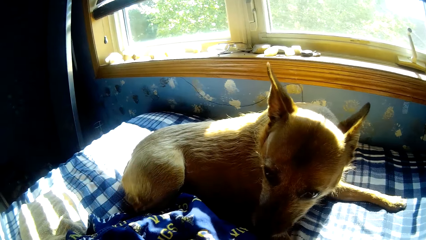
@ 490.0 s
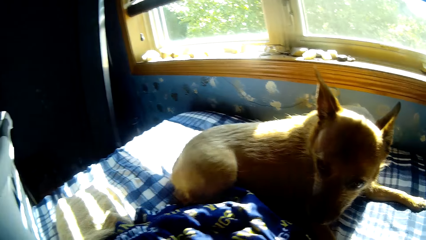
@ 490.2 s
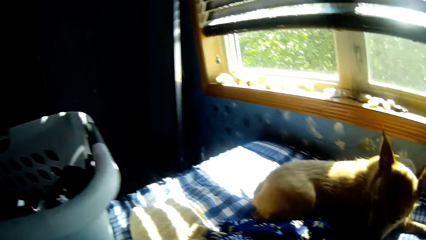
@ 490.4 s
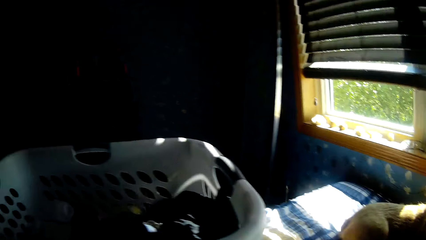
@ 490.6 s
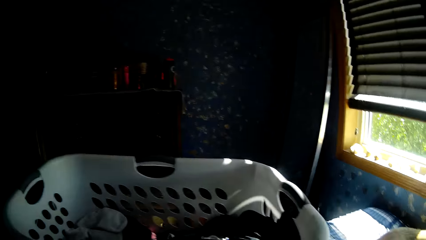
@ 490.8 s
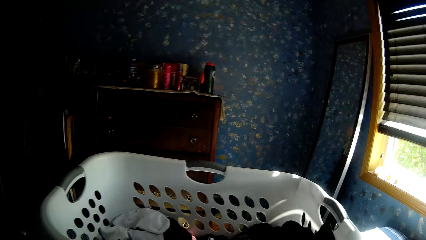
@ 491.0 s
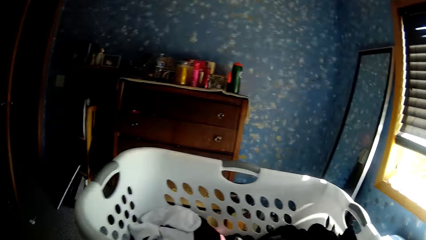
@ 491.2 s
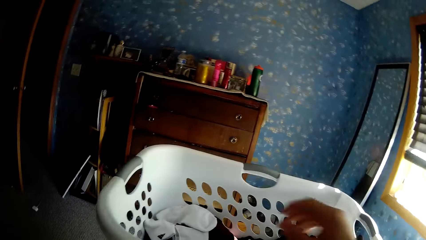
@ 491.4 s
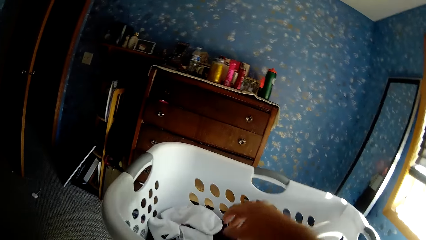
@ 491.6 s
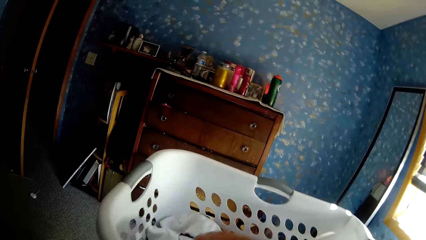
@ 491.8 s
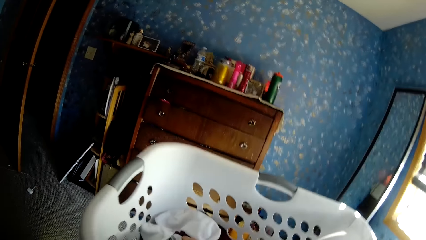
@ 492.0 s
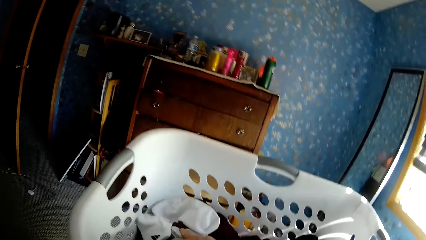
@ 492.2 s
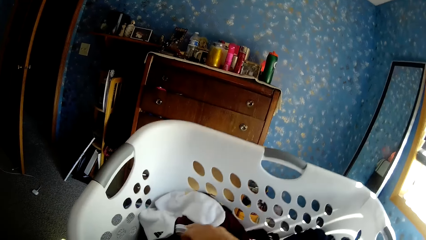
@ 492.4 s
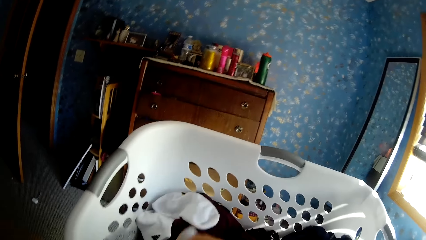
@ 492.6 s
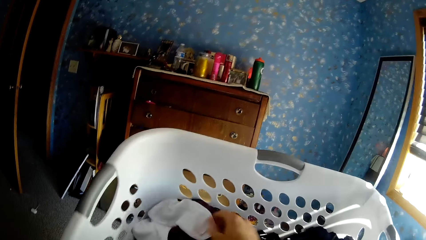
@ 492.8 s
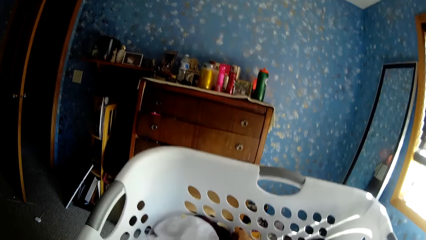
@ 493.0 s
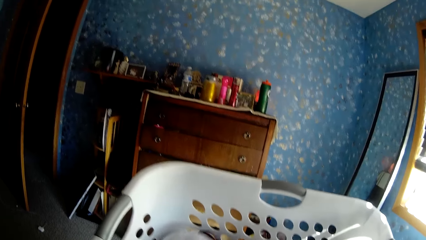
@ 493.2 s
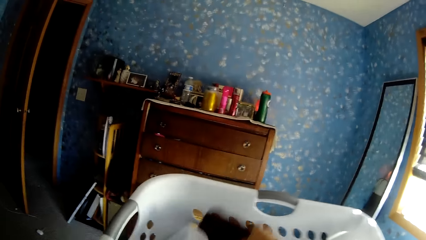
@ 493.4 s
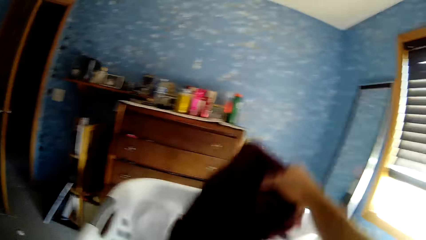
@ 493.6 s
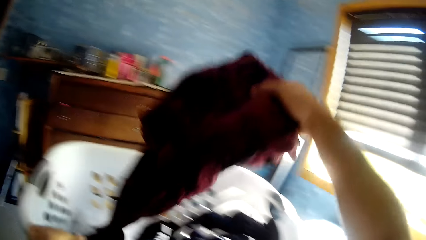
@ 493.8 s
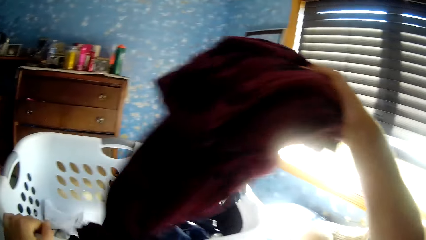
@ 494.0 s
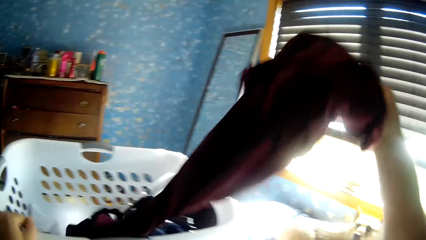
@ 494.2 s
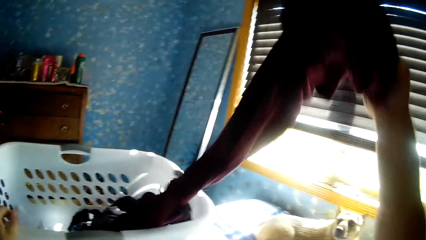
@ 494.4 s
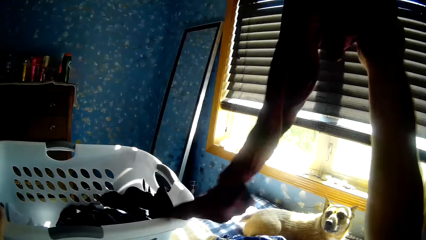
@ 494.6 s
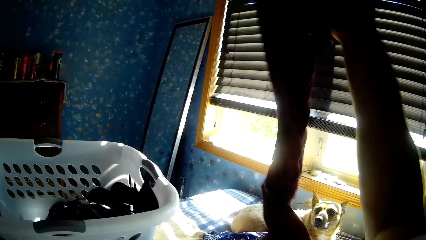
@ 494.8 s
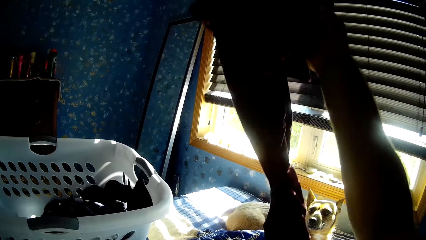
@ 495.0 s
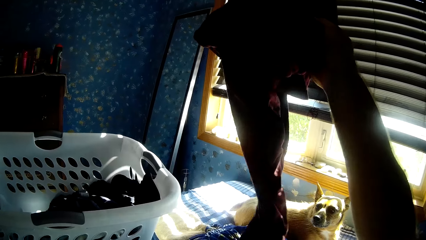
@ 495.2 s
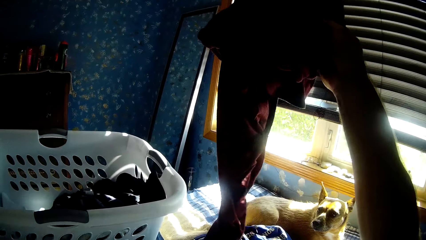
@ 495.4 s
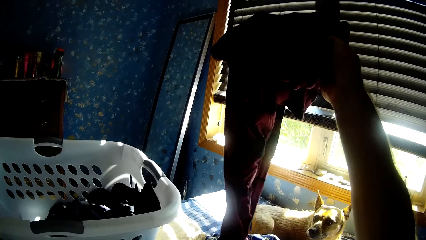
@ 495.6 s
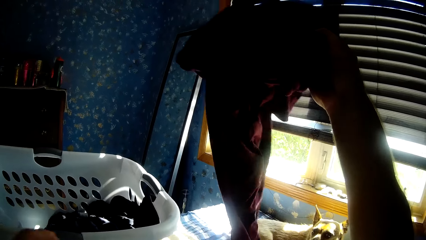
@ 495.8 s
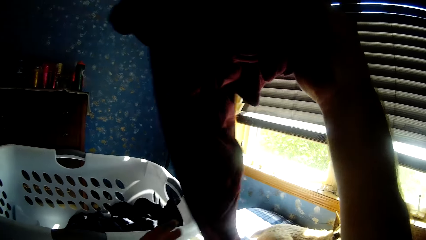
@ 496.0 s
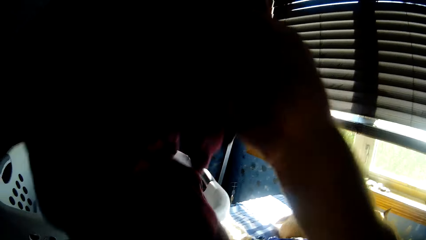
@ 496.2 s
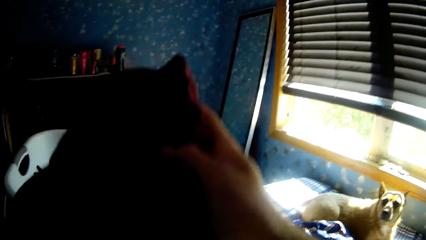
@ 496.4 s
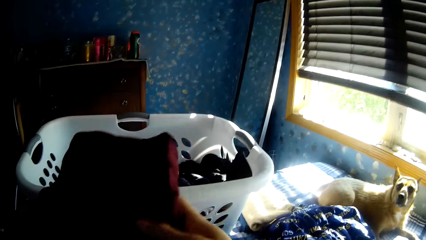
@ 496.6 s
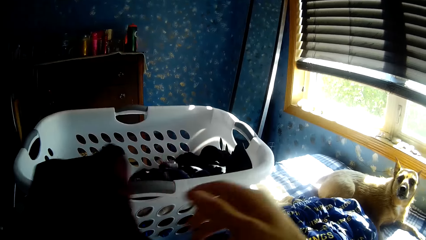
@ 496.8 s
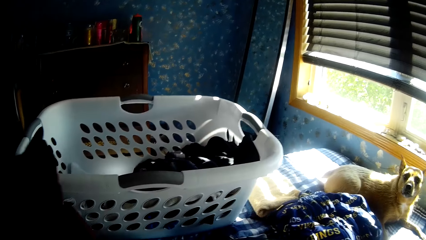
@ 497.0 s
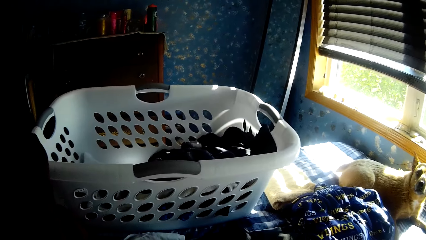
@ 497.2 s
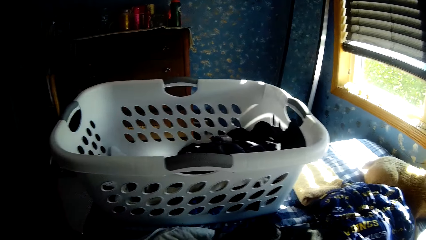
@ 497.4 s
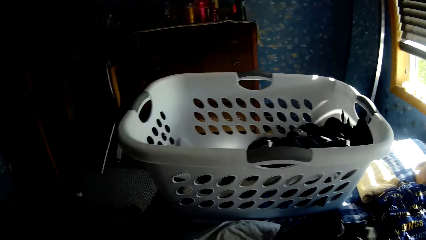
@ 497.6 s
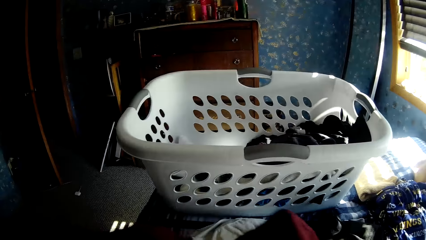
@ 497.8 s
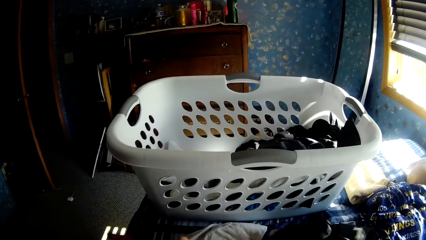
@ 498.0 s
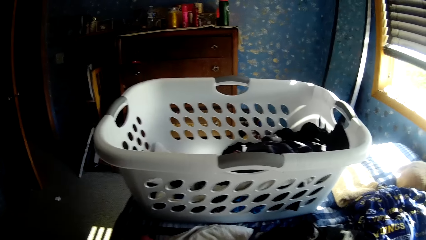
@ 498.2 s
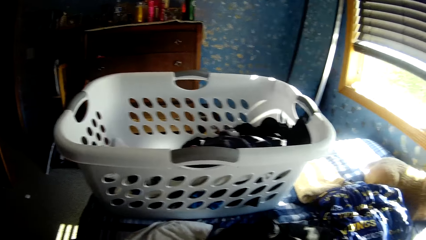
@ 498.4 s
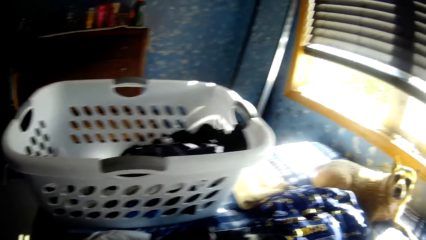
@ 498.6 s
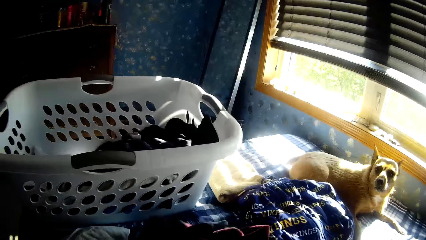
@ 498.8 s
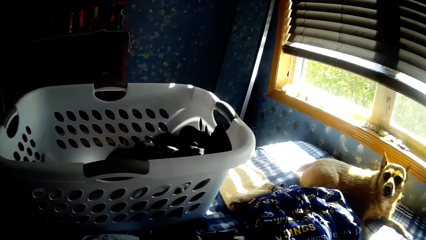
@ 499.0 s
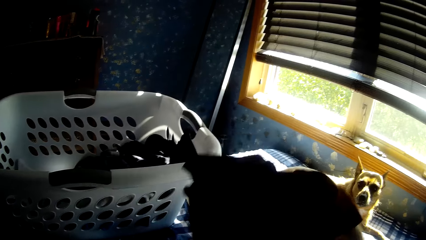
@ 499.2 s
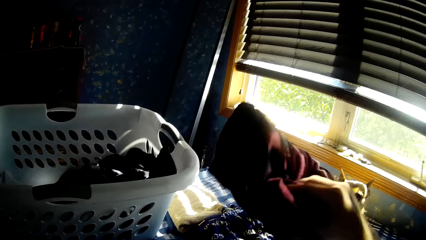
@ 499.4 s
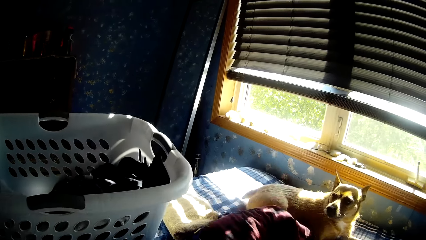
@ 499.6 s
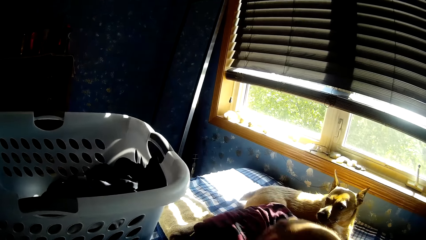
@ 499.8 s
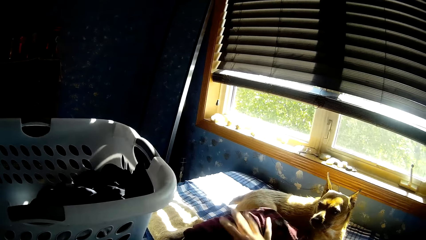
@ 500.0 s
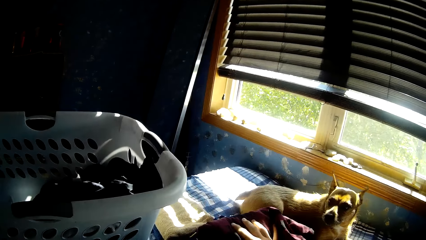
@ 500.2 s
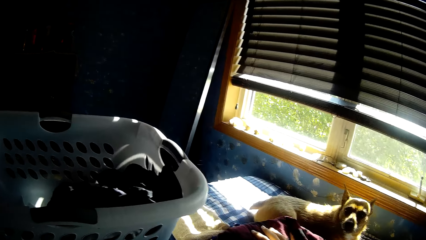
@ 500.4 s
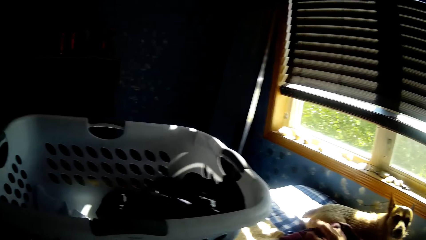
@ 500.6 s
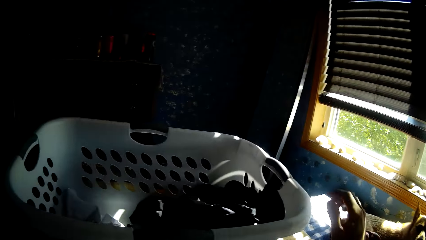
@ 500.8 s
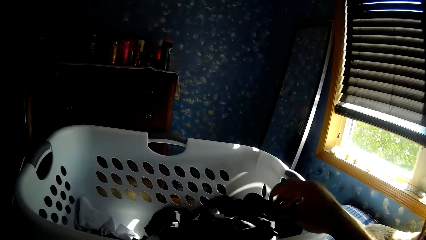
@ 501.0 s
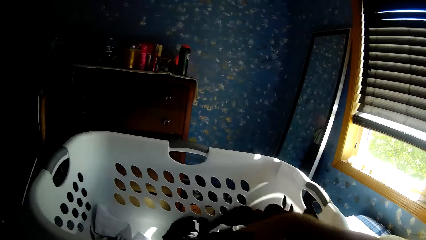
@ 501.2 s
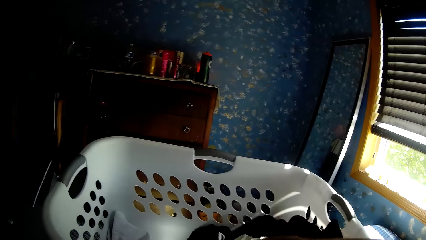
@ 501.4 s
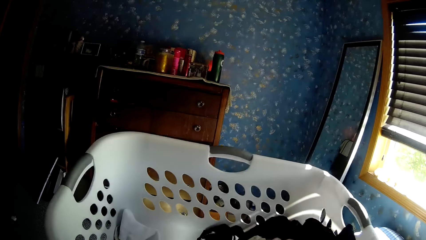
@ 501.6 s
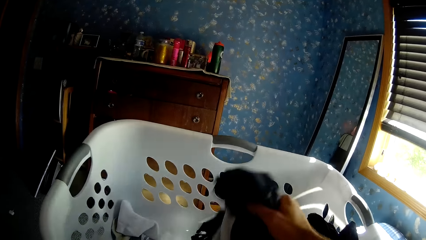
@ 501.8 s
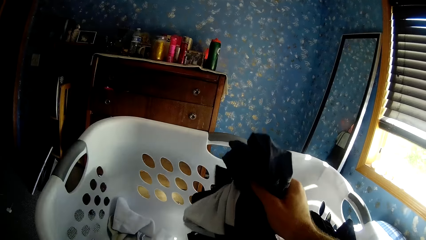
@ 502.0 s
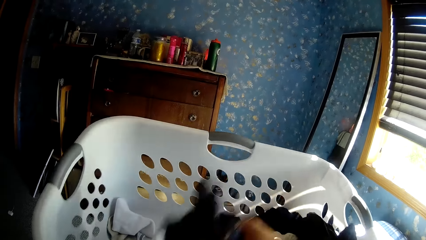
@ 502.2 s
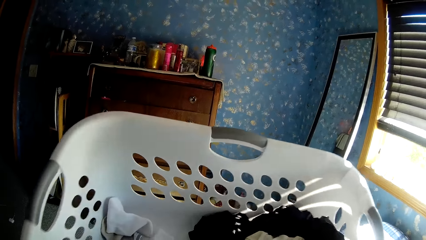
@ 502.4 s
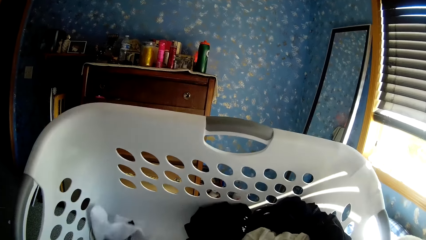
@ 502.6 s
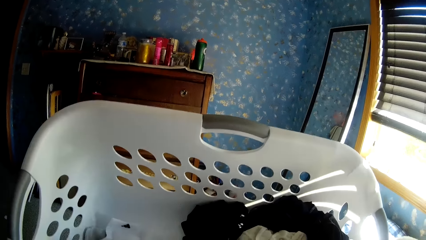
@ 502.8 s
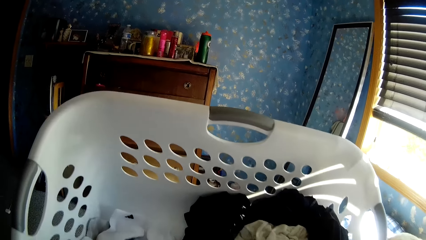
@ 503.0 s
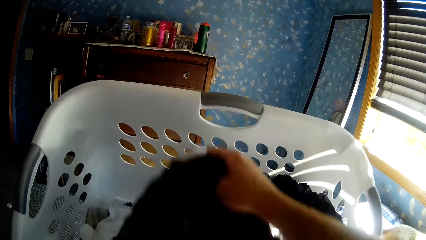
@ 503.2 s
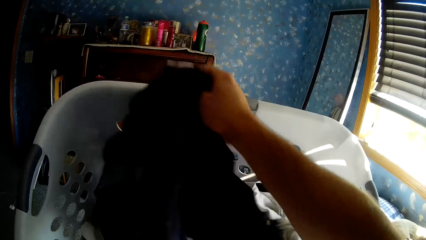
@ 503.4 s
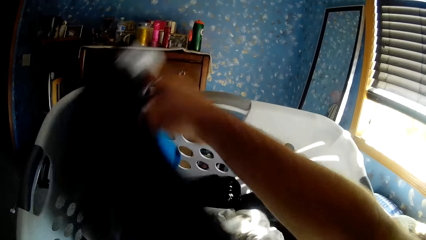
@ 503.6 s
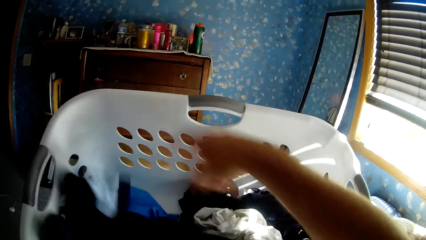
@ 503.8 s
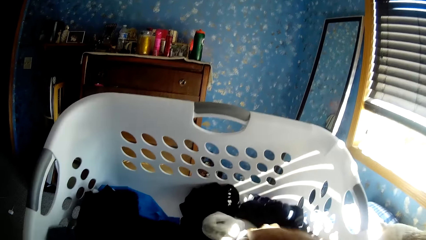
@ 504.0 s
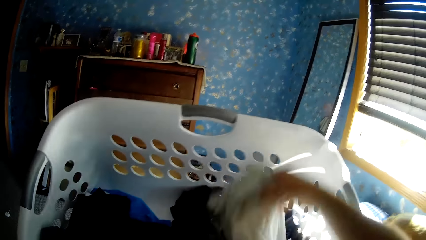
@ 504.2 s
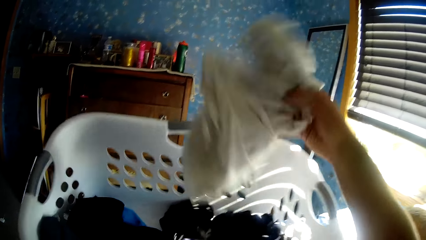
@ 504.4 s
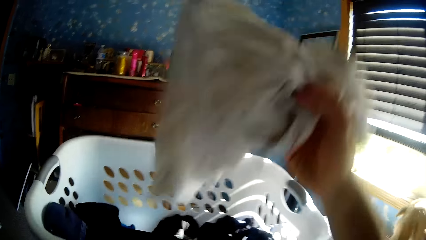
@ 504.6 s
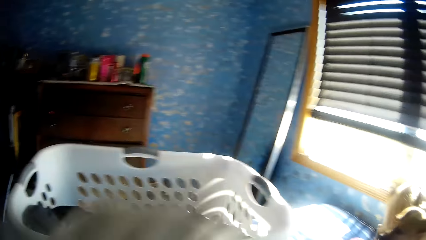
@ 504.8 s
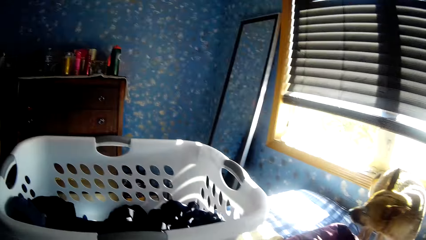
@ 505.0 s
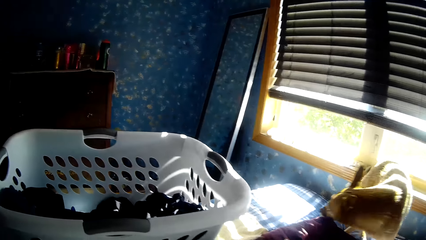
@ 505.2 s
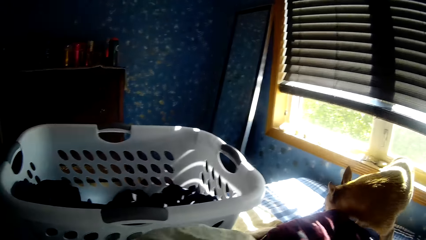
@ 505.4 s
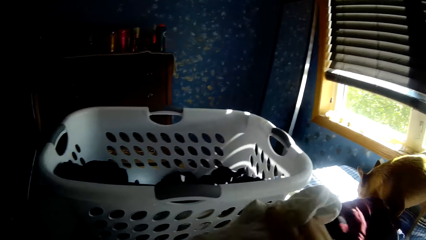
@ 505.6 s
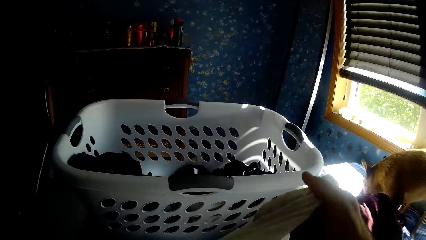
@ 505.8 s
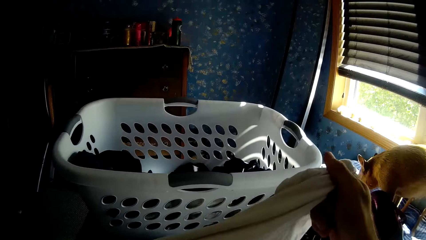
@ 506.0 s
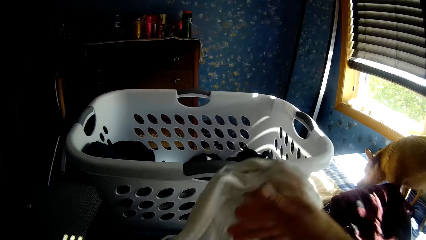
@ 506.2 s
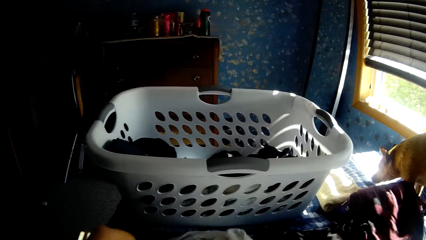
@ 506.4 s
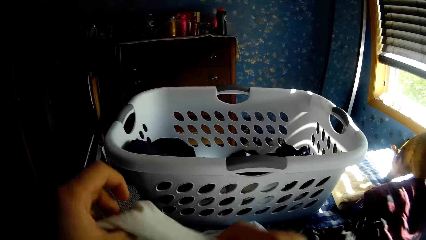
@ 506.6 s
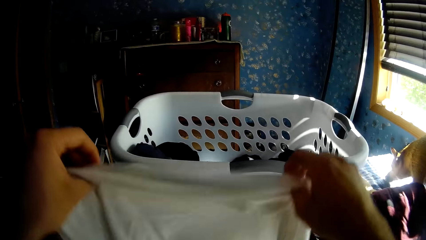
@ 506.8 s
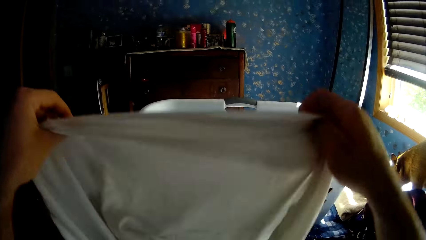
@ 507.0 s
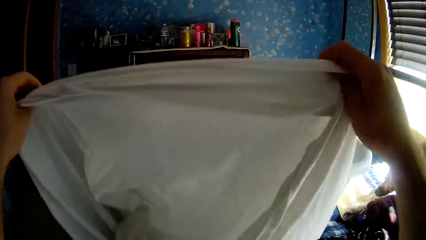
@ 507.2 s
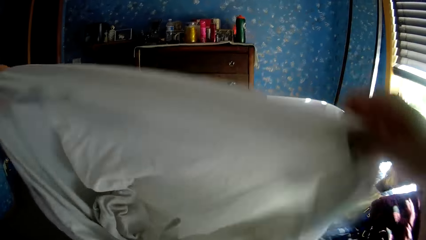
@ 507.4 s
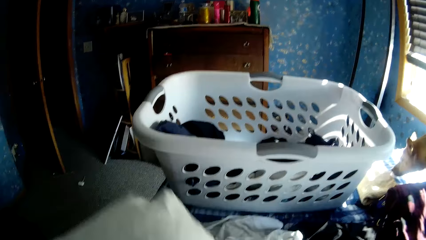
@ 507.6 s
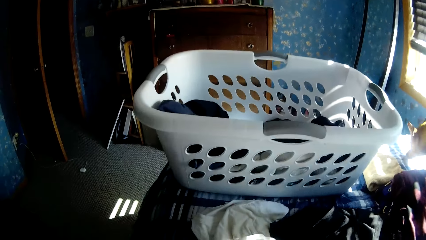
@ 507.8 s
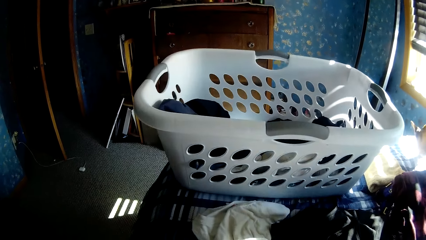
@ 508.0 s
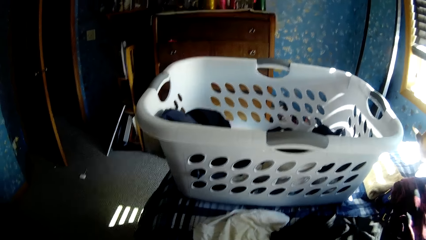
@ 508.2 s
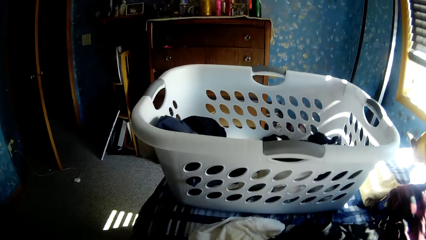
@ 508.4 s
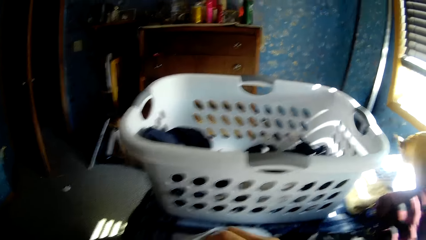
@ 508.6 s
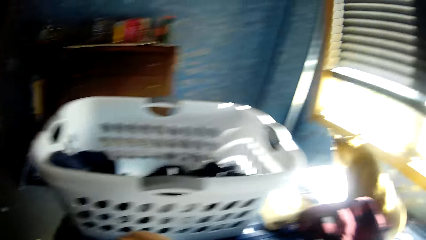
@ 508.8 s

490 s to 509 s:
The camera wearer picks a wine cloth in the laundry basket with his right hand. He folds the cloths in the laundry basket with his hands. He puts the cloth on the bed. He picks up a cloth from the laundry basket. He folds the cloth.
